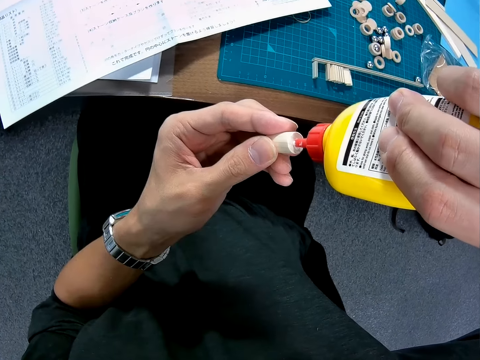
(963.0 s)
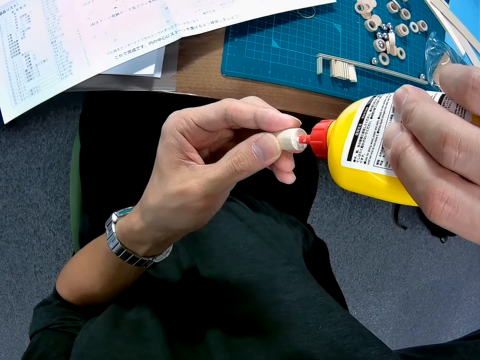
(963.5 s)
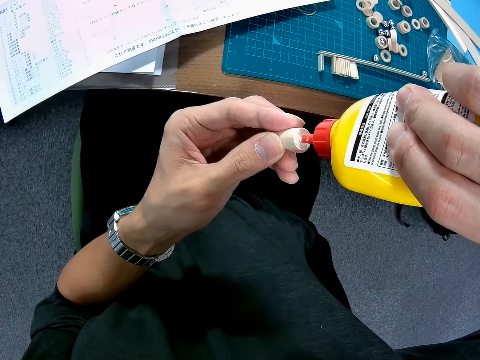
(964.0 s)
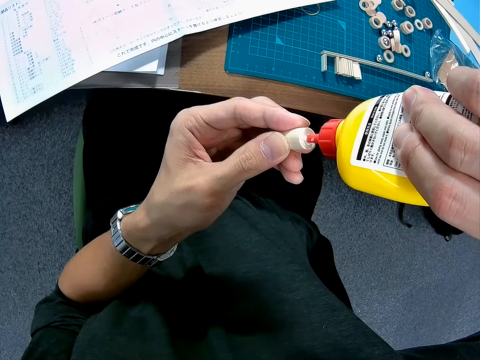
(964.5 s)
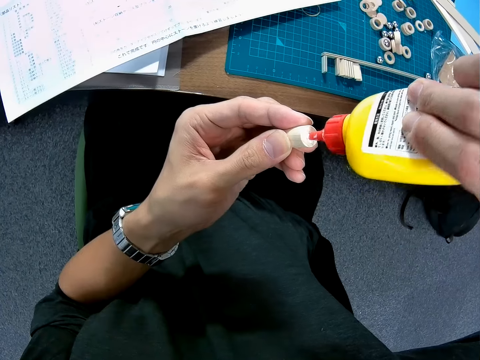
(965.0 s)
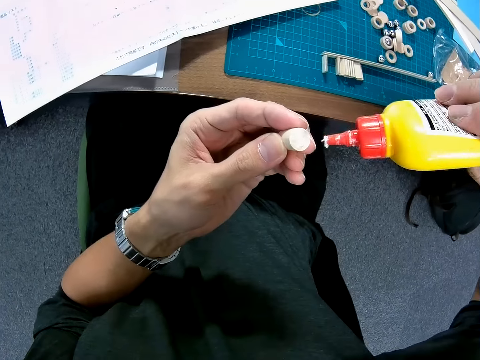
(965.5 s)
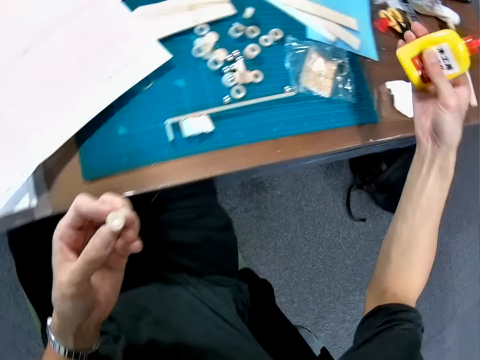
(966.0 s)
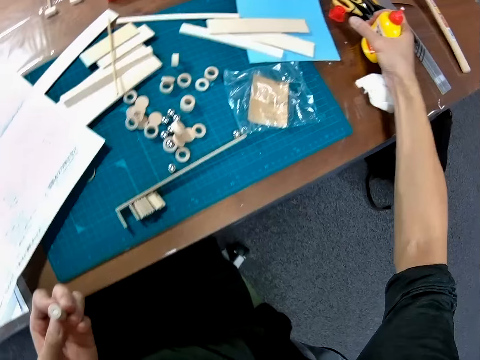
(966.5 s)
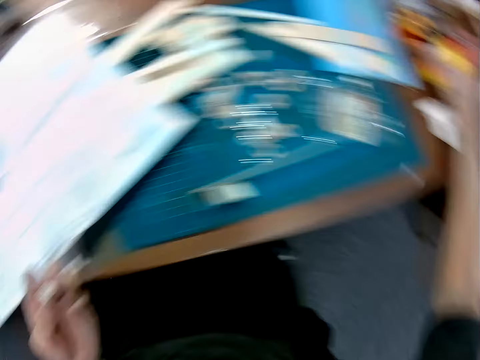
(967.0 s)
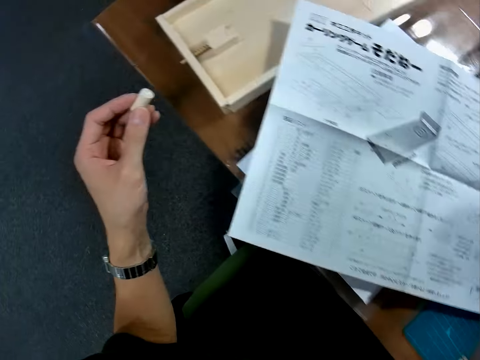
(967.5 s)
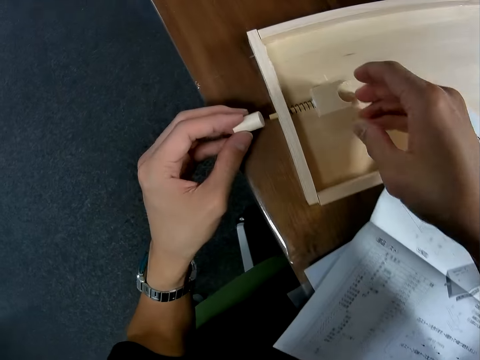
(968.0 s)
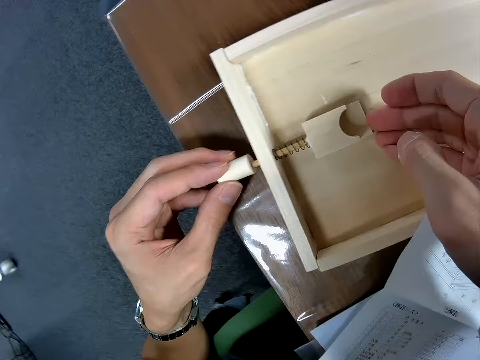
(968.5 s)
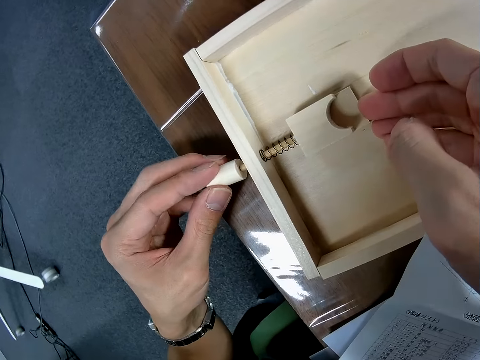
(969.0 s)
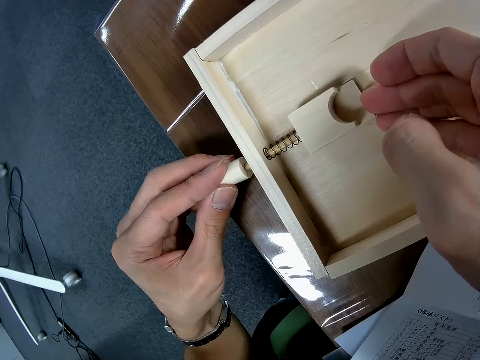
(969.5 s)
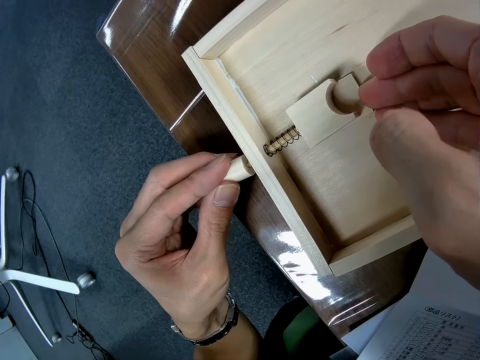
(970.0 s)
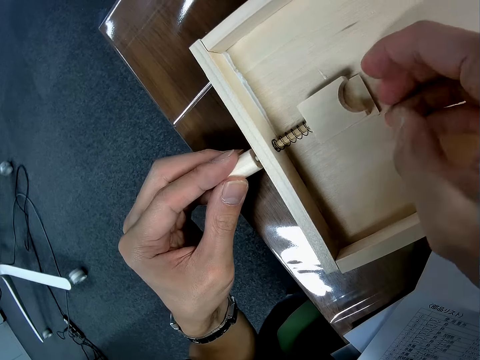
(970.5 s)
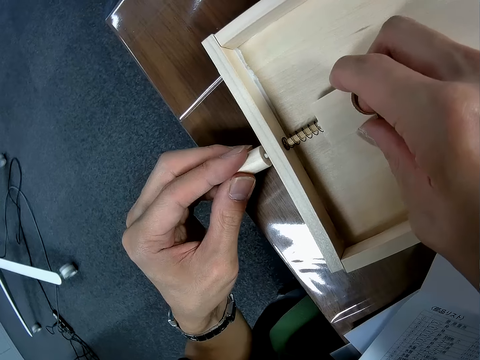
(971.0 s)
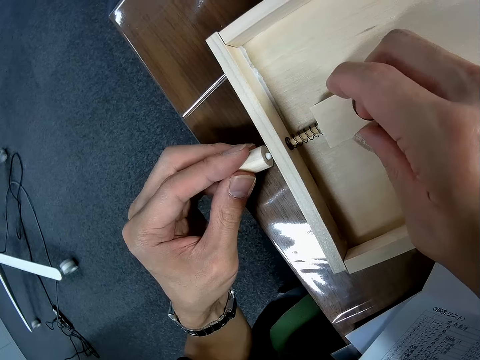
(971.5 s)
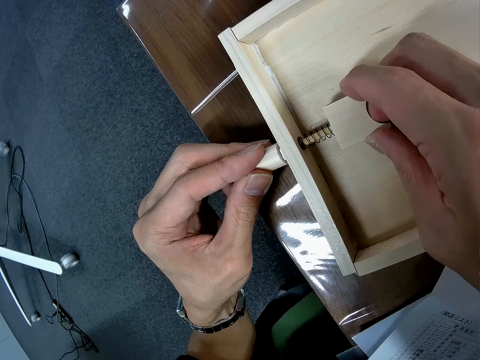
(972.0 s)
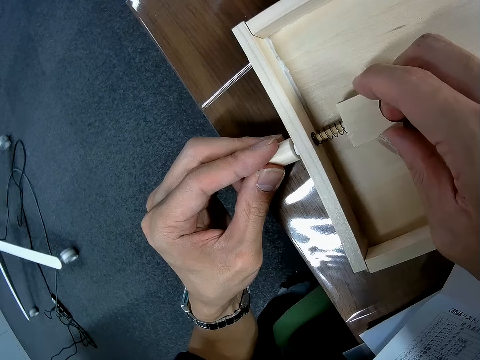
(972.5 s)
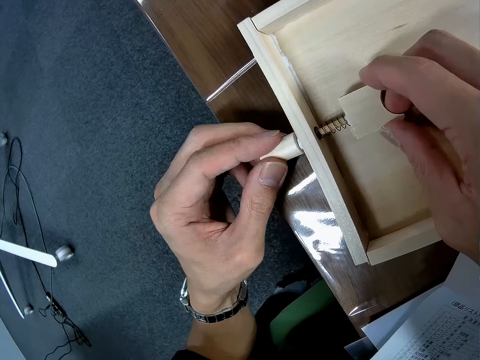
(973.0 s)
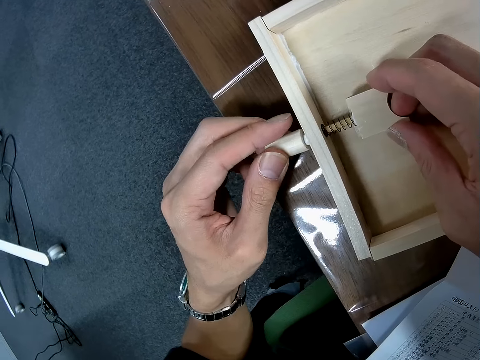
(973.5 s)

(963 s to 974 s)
The camera wearer drops the glue on the table. They attach the piece of wood to the wooden craft.

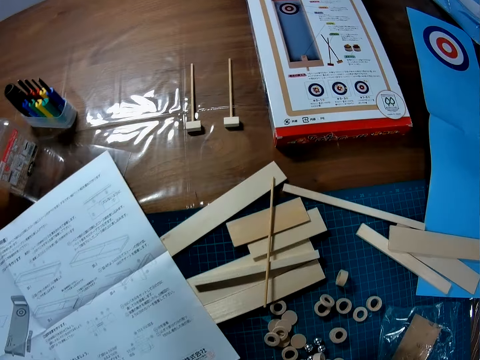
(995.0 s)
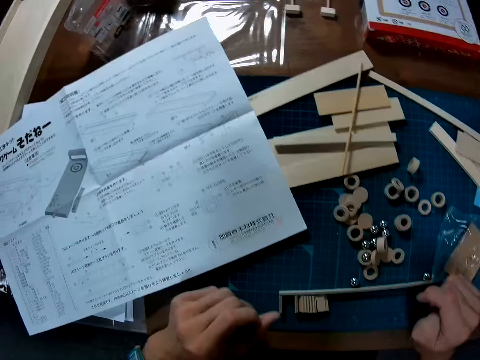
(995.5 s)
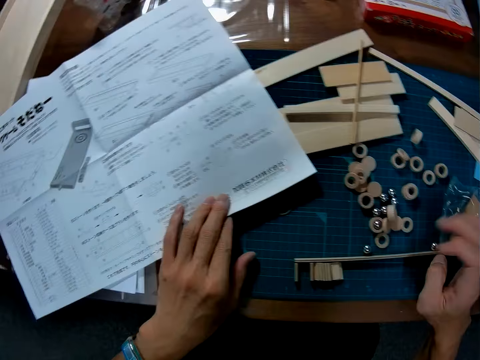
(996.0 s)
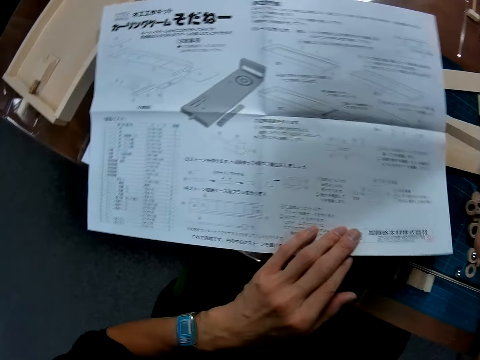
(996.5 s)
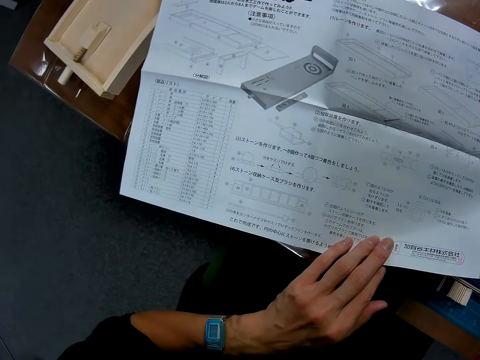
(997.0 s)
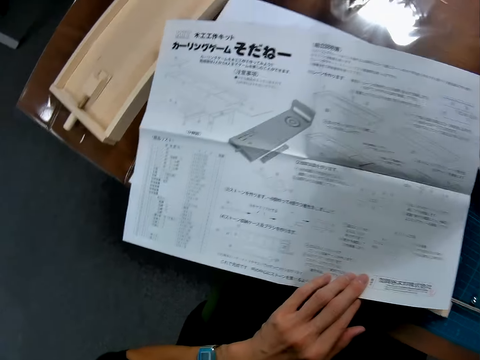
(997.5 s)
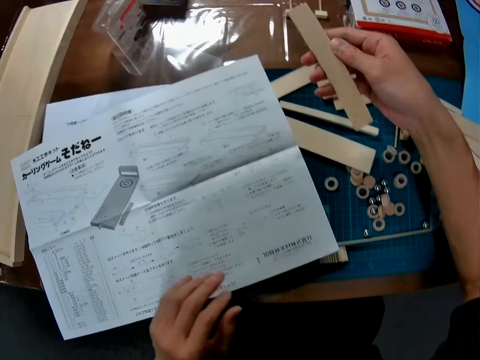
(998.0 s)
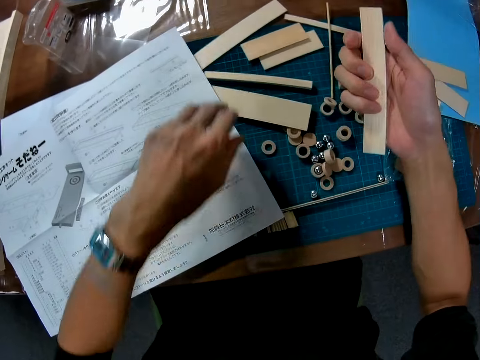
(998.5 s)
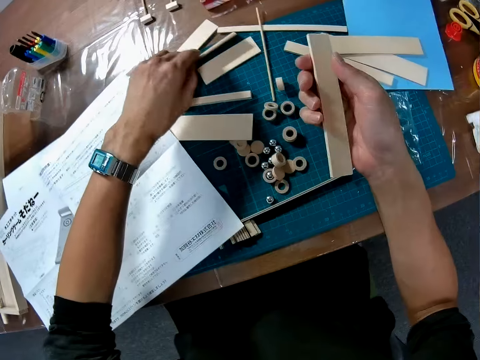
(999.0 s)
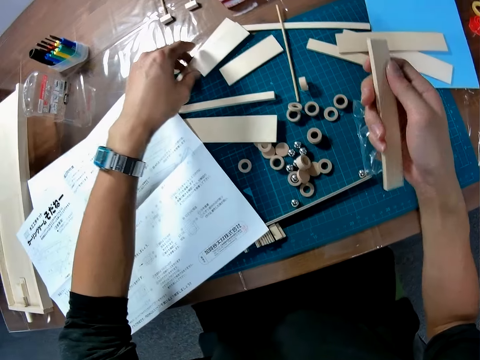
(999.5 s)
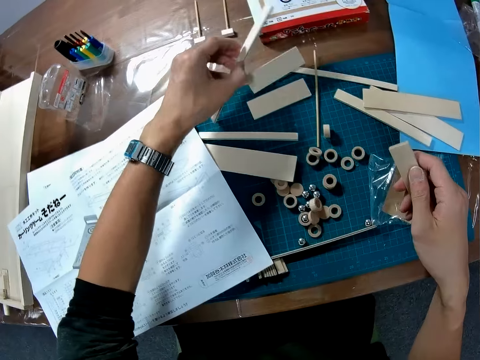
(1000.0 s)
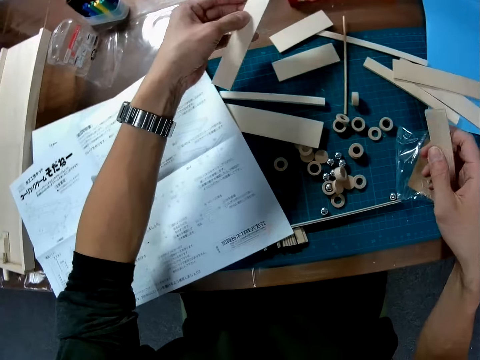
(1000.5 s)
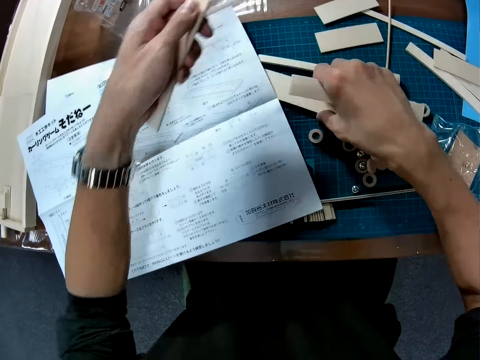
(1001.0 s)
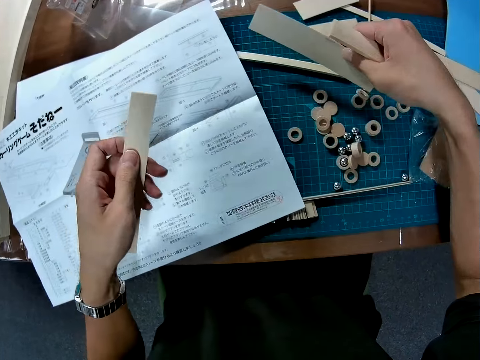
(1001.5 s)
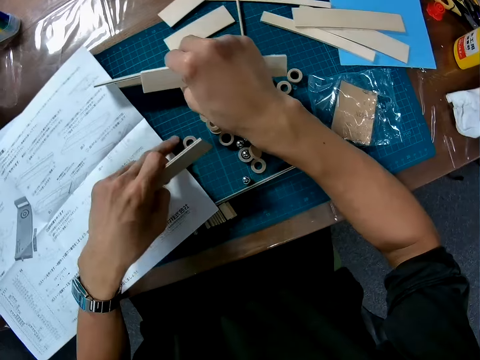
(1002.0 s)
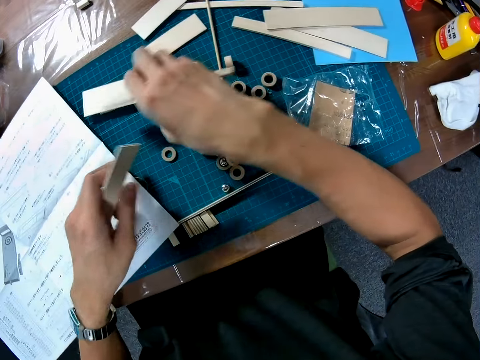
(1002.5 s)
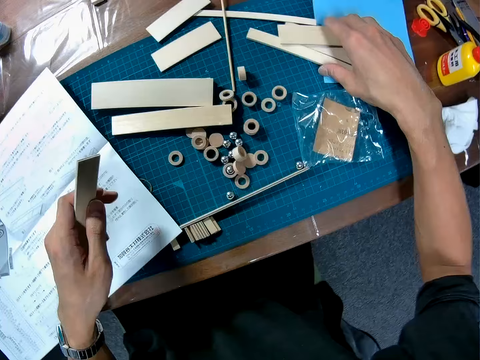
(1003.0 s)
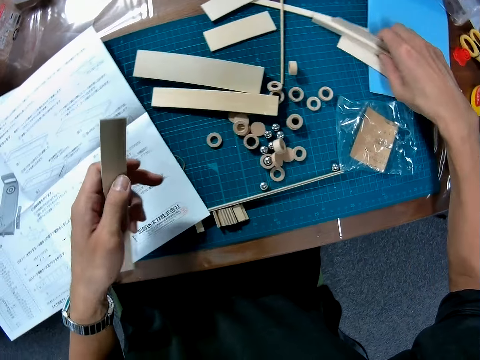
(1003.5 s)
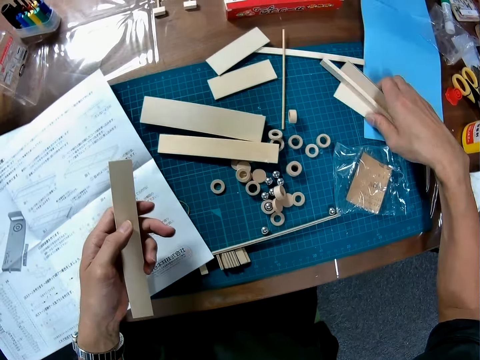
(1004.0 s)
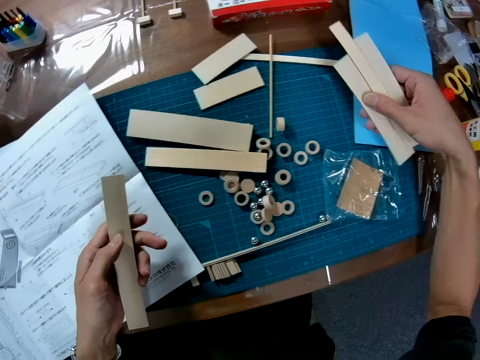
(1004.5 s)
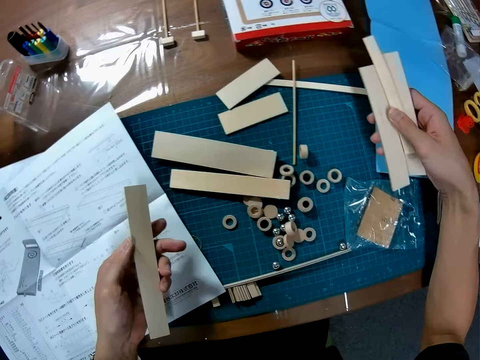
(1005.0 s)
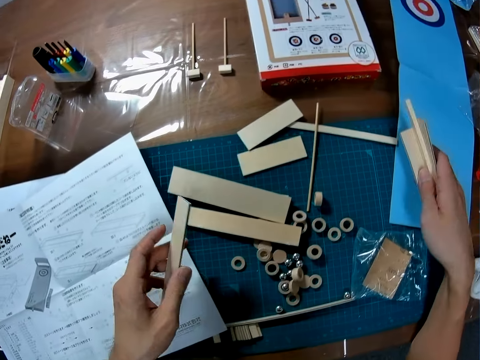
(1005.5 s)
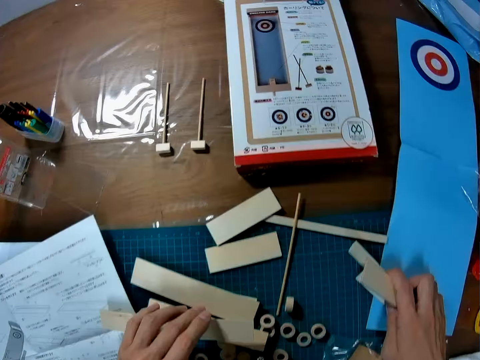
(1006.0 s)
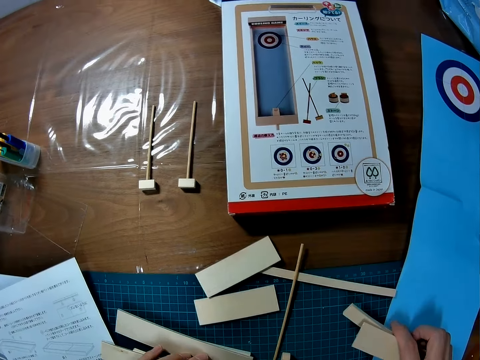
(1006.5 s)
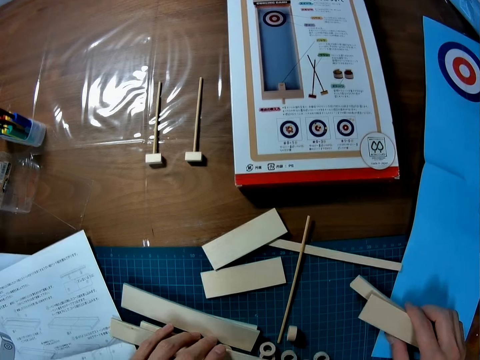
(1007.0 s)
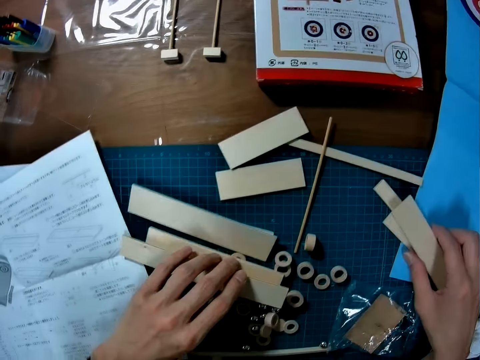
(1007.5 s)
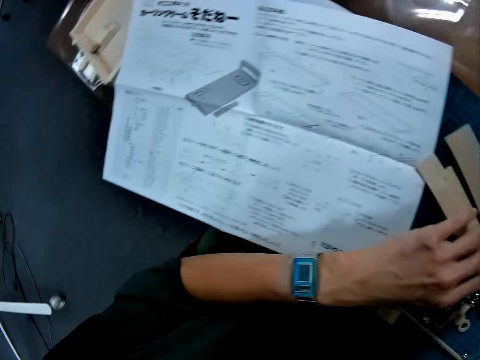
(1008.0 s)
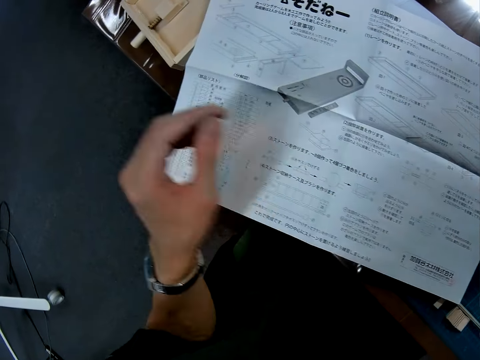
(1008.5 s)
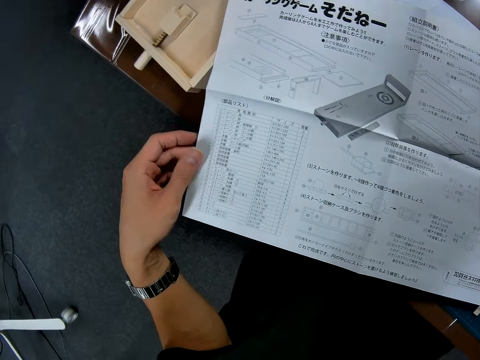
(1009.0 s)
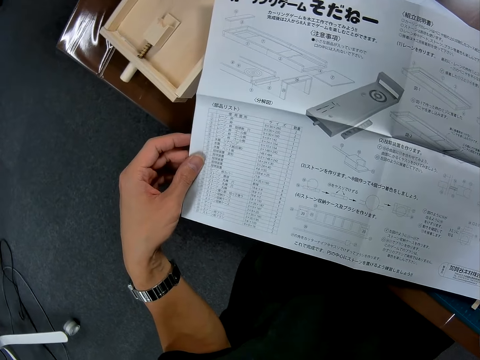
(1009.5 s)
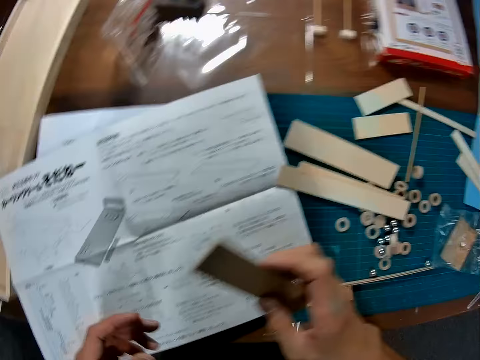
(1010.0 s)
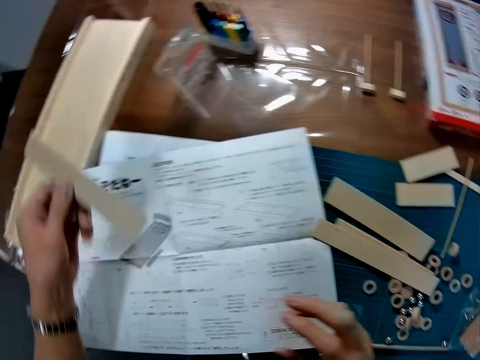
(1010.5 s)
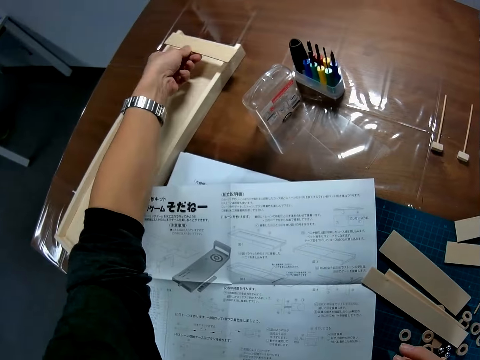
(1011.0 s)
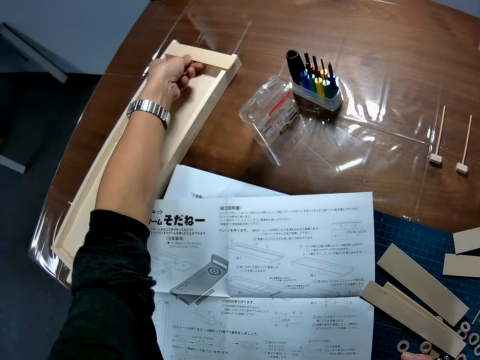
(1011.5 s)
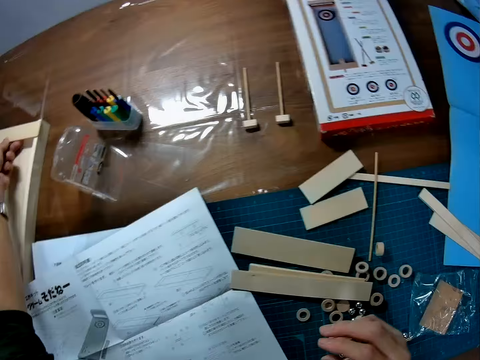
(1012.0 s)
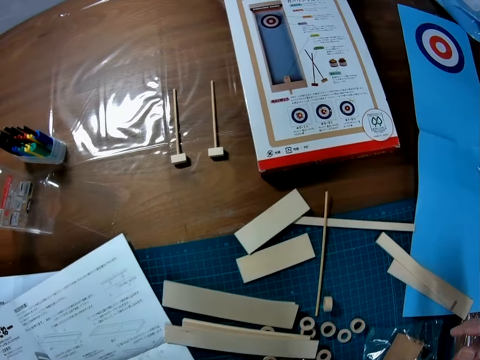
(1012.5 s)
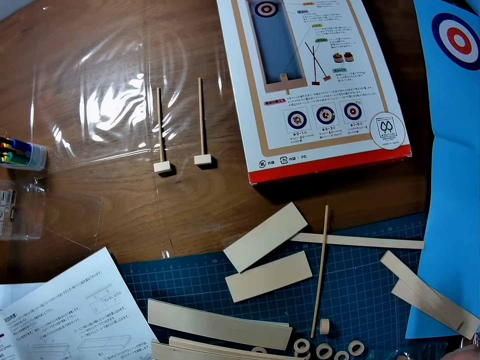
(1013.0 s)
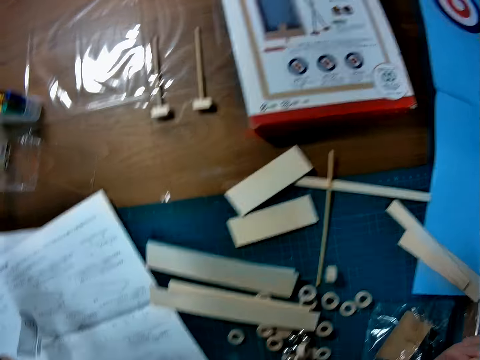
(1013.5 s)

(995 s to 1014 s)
The camera wearer touches the paper on the table. He looks at the instructional manual paper. He picks a piece of wood on the table. He picks another piece of wood on the table. He picks another lumber wood puck. He drops the piece of wood on the table. He does it again. He picks three pieces of wood on the table. He drops the piece of wood in his left hand on the table. He touches the paper on the table. He looks at the instructional manual paper. He places a piece of wood on the wood on the table. He looks around the table.
